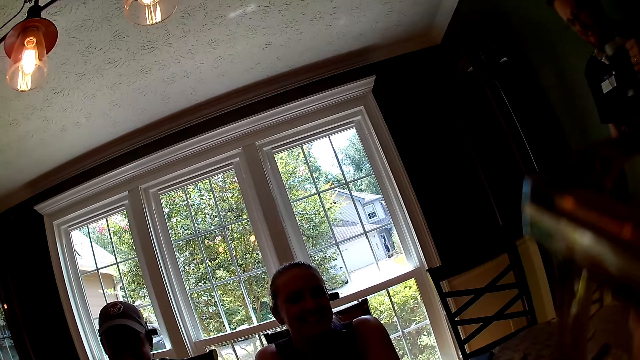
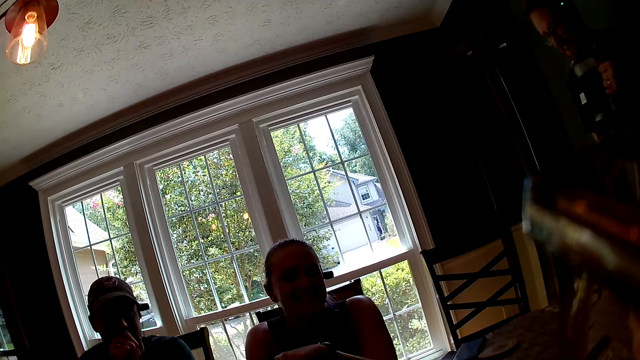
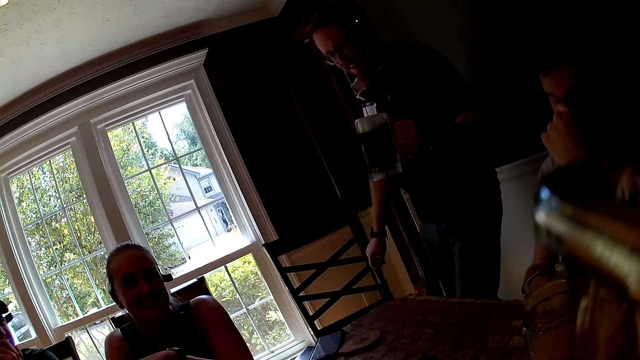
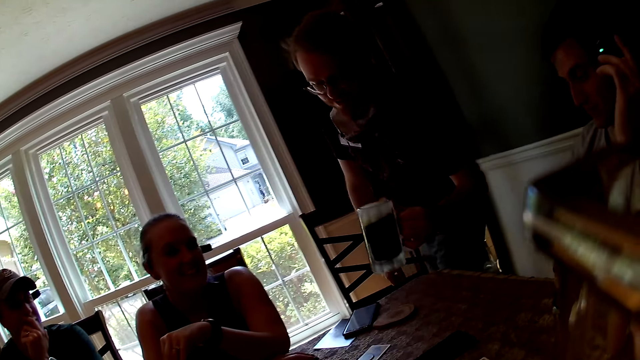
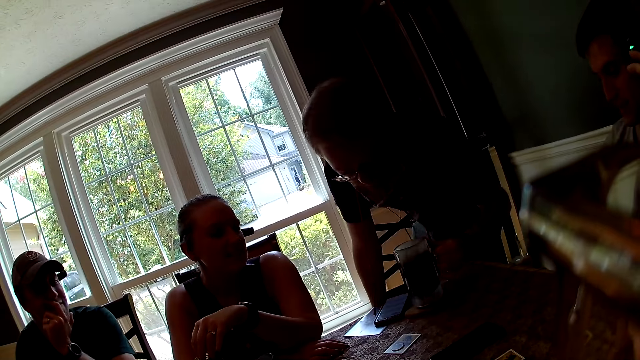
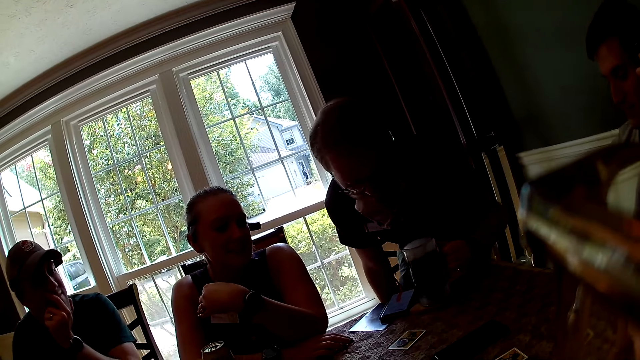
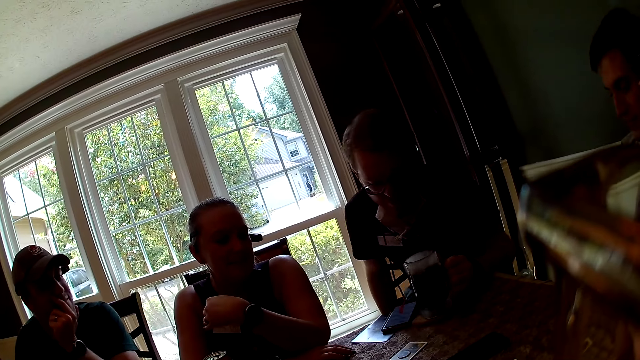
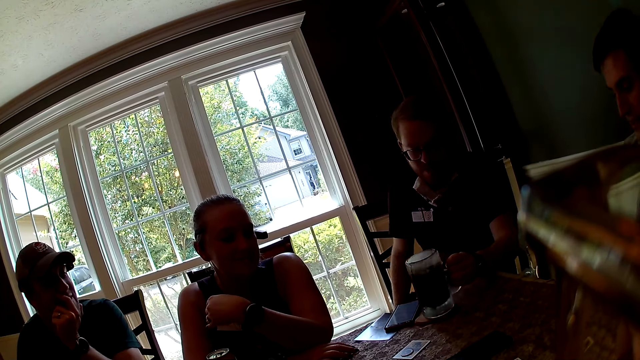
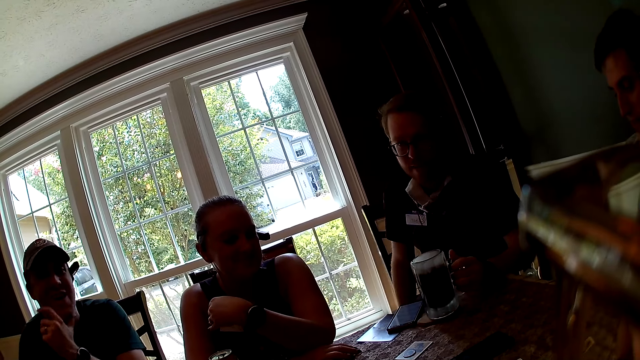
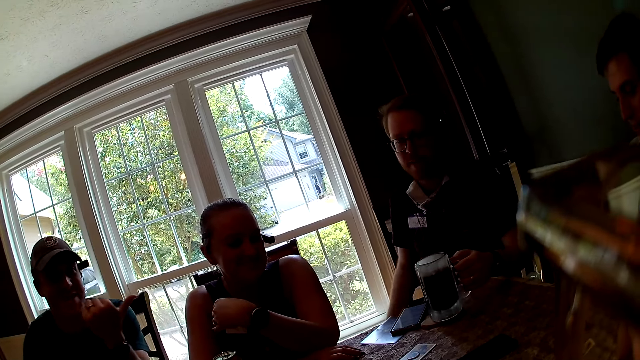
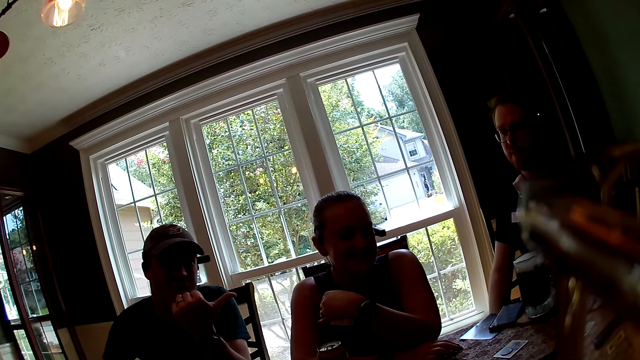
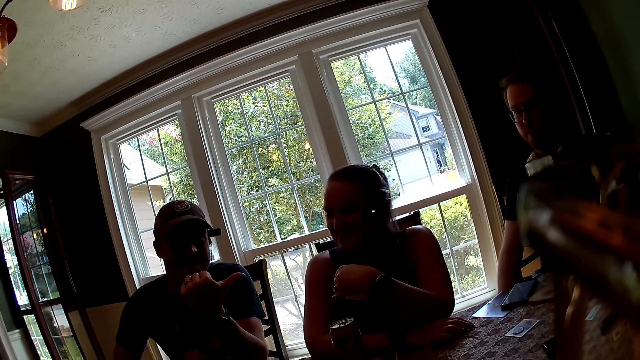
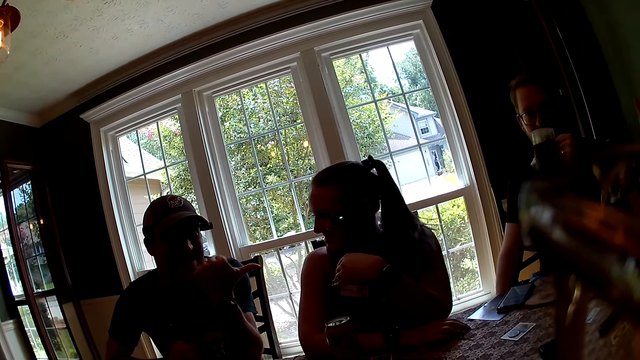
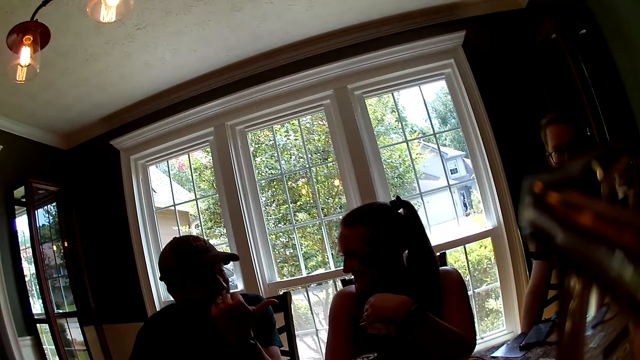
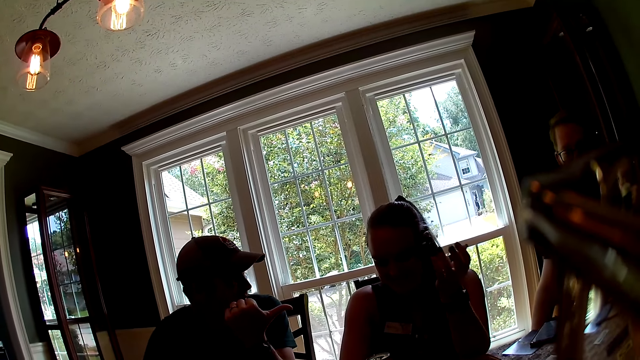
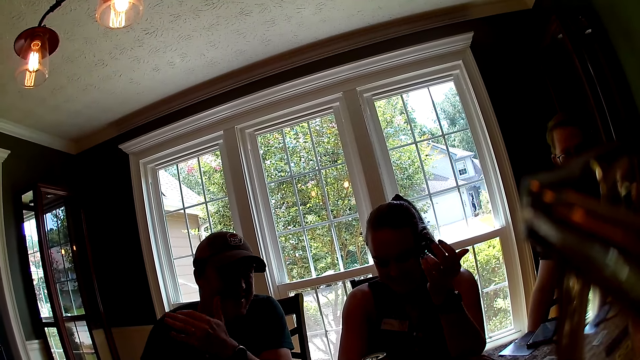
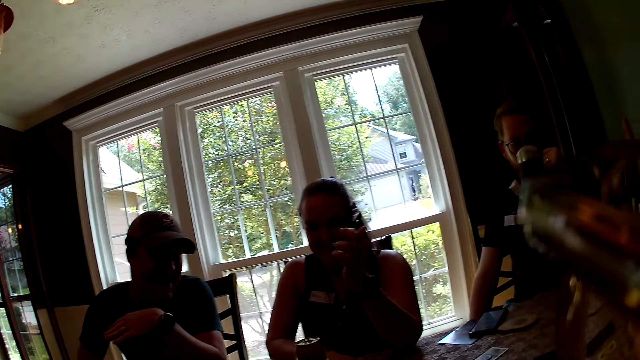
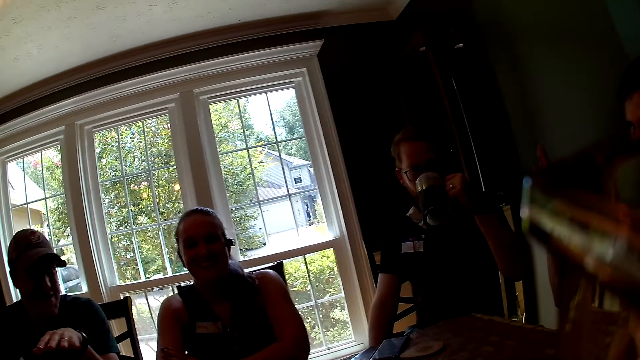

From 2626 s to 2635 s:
The man places a cup of juice on the table with his left hand. The man sits on a chair. The man drinks from the cup of juice with his left hand.

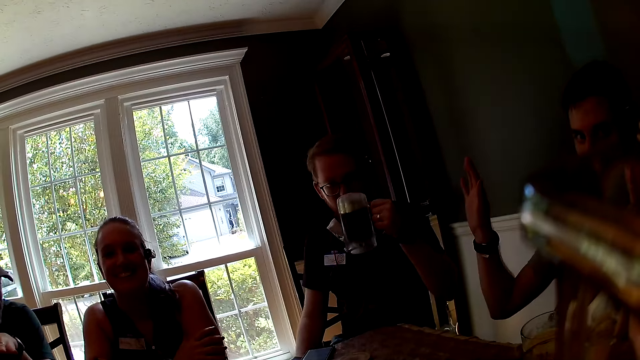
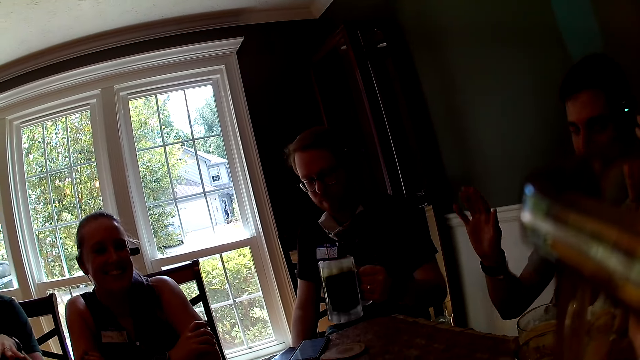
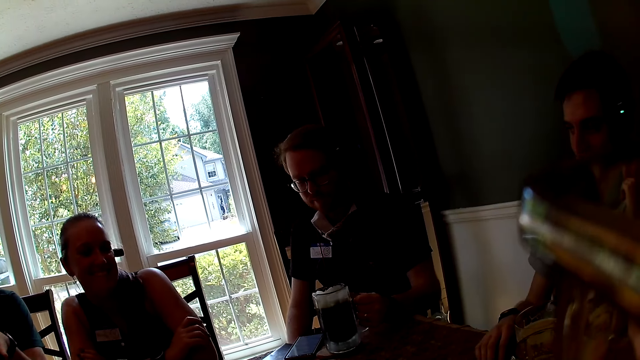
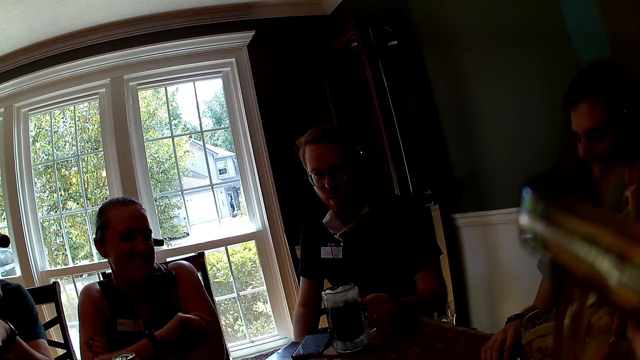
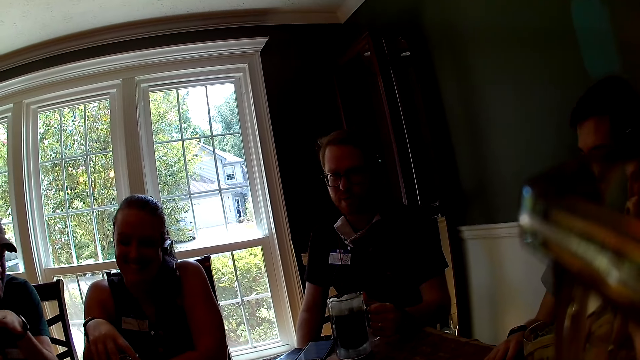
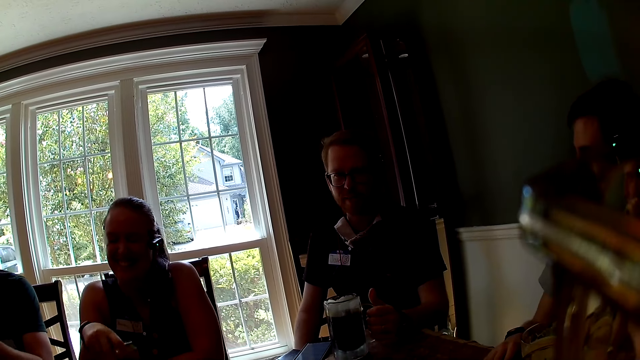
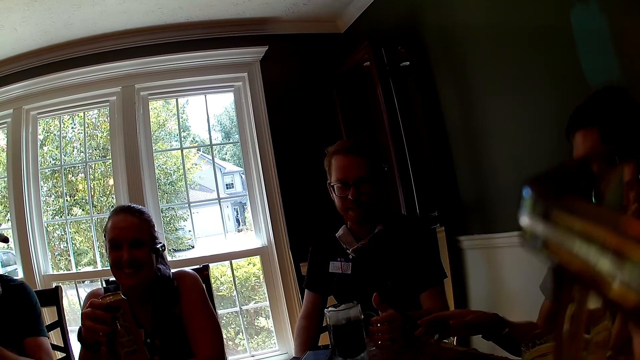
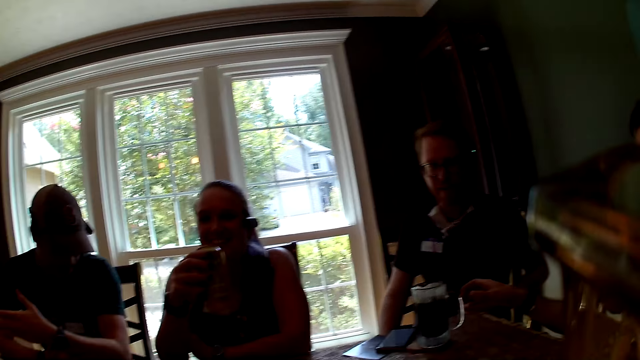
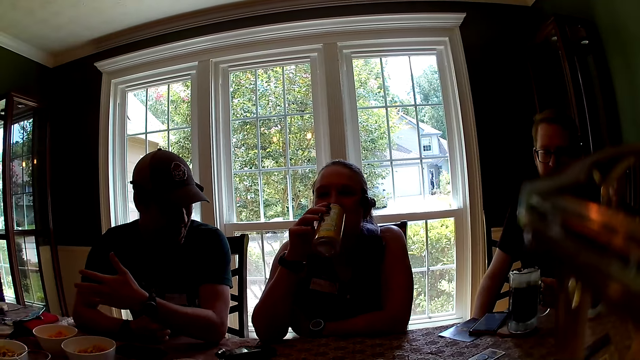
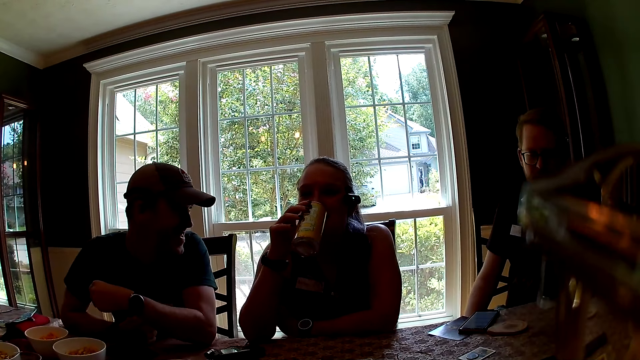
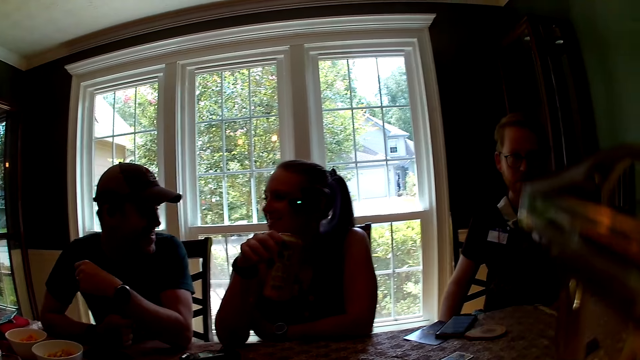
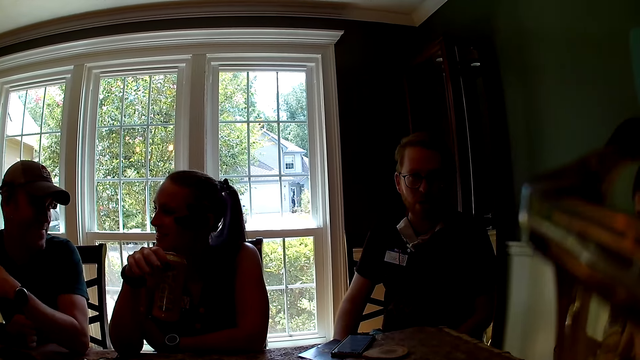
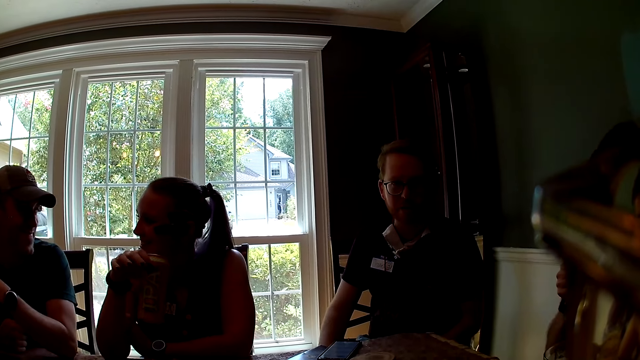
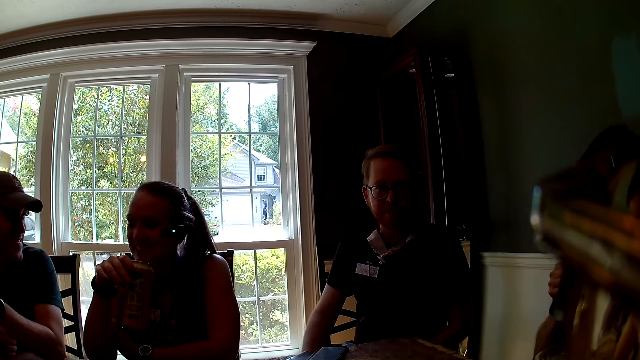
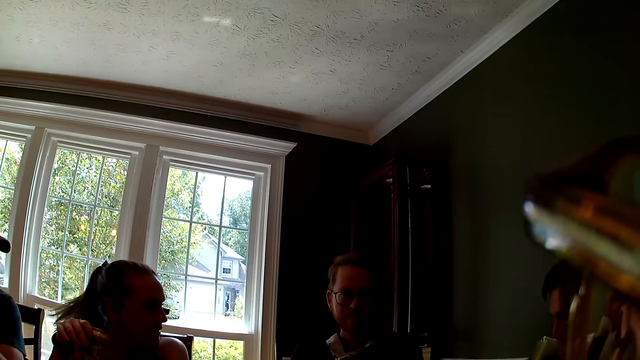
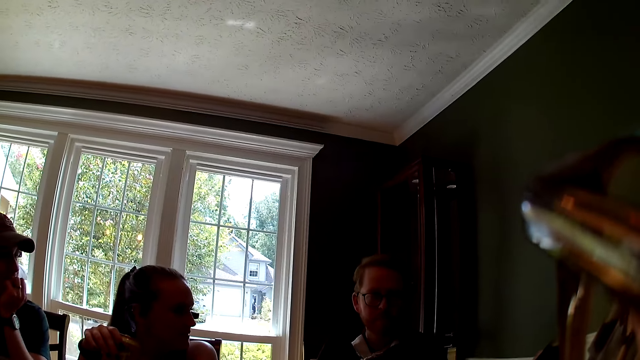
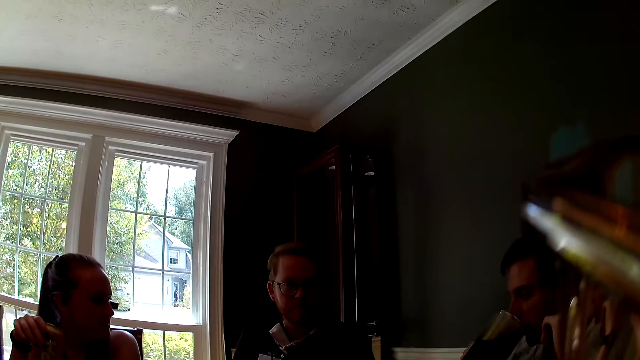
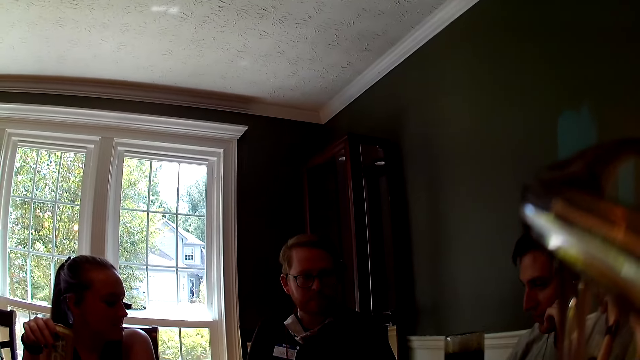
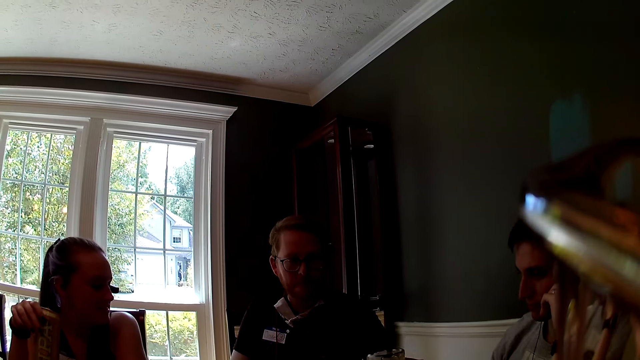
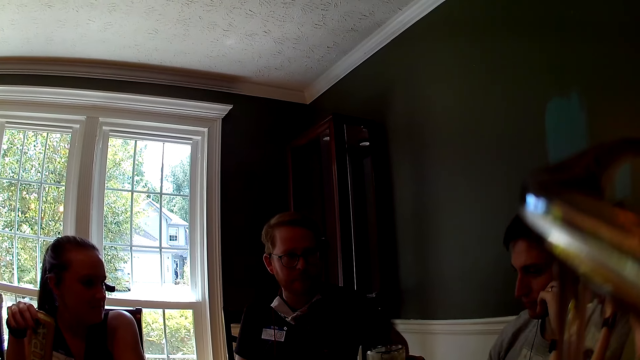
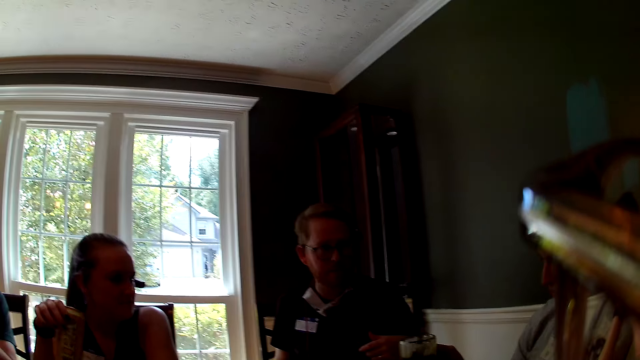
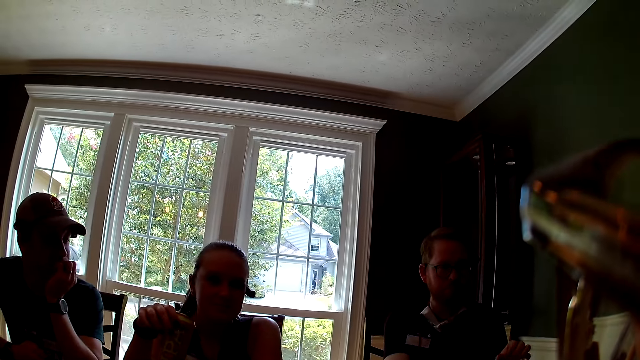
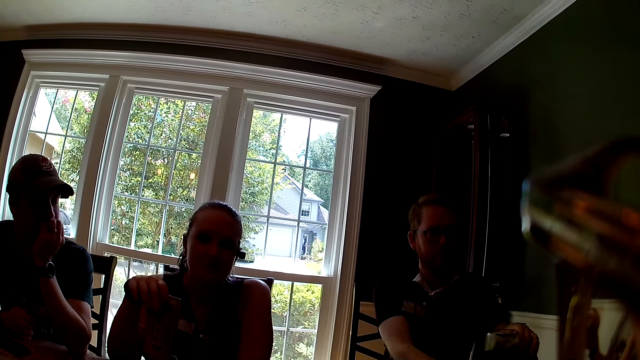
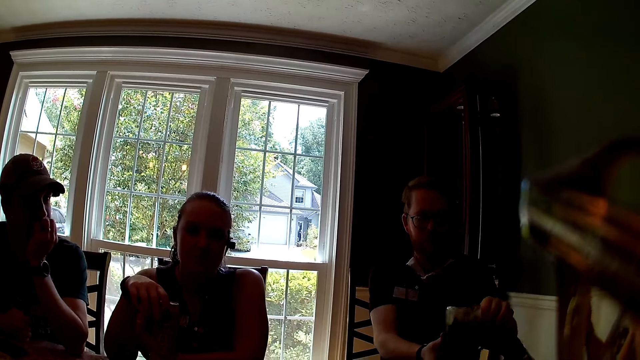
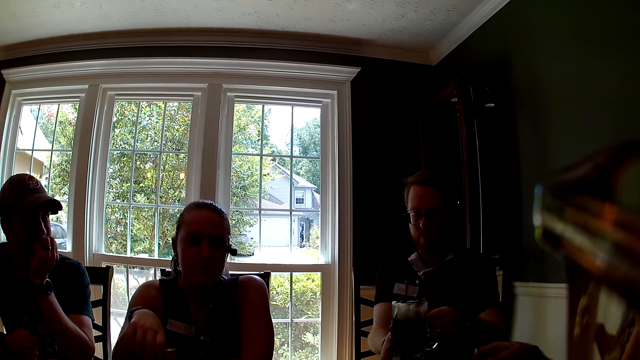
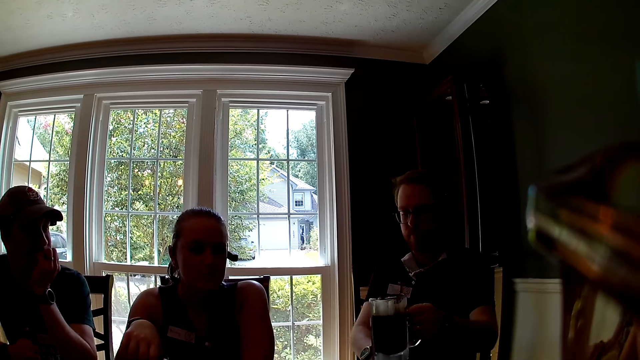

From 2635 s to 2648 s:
The man places the cup of juice on the table with his left hand. The woman picked up the canned drink with her right hand. Another man carries the cup of juice in front of the first man with his right hand. The woman drinks the canned drink in her right hand. The other man drinks from the cup of juice in his right hand. The other man gives the cup of juice to the first man with his left hand.
